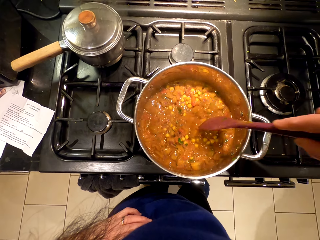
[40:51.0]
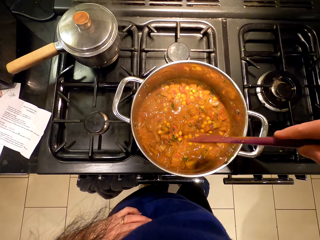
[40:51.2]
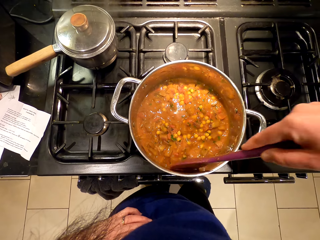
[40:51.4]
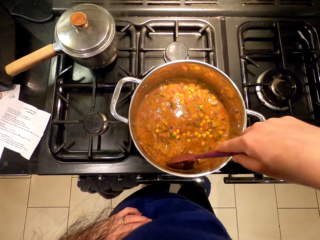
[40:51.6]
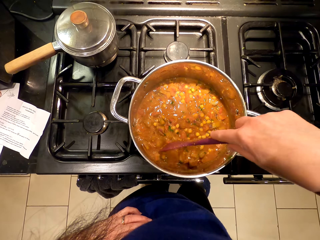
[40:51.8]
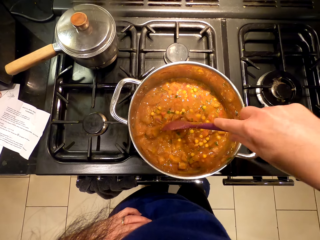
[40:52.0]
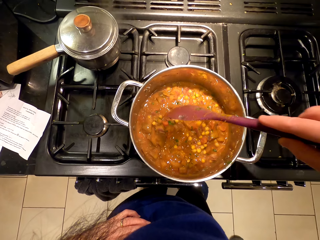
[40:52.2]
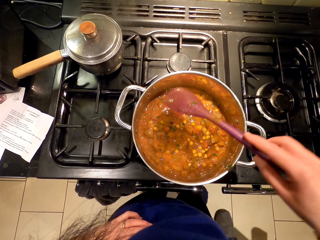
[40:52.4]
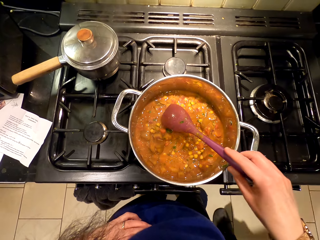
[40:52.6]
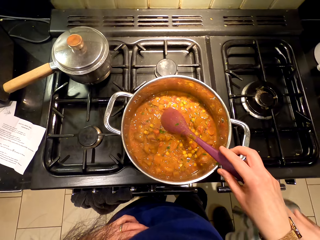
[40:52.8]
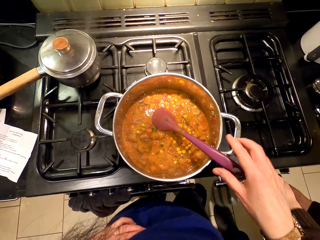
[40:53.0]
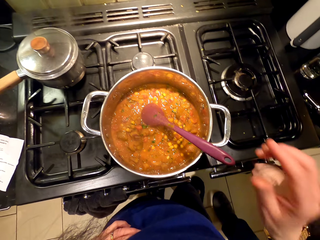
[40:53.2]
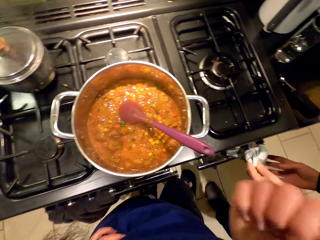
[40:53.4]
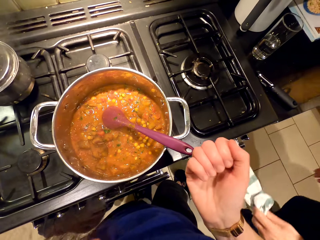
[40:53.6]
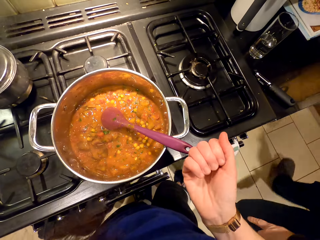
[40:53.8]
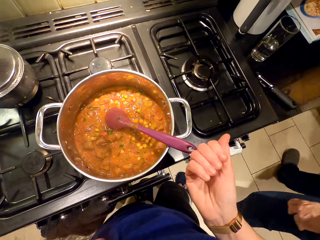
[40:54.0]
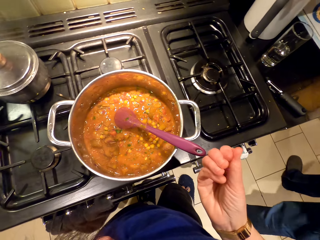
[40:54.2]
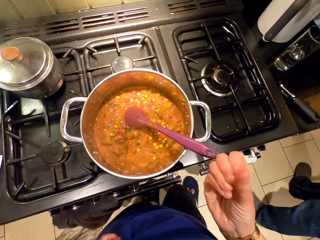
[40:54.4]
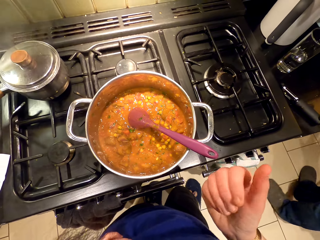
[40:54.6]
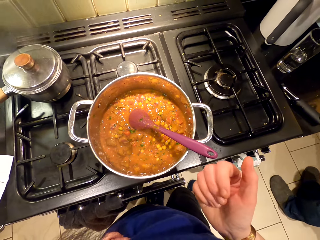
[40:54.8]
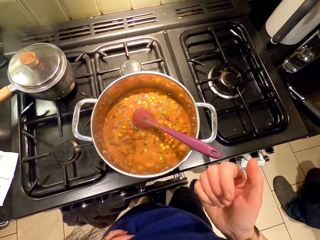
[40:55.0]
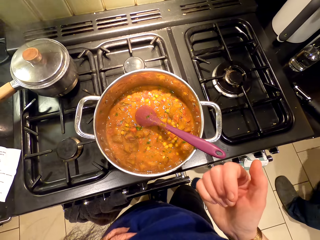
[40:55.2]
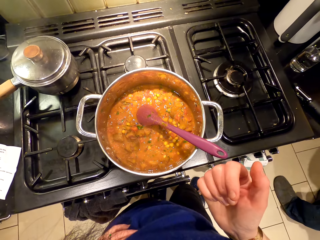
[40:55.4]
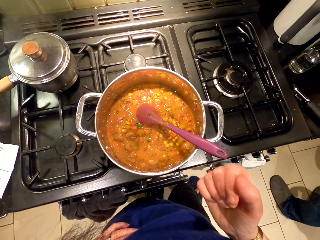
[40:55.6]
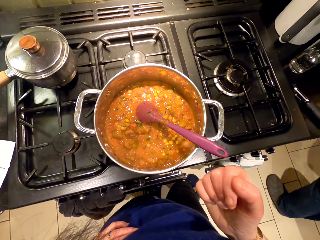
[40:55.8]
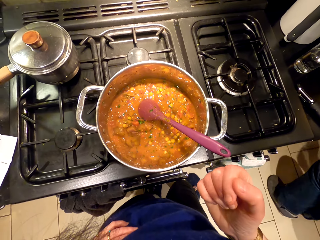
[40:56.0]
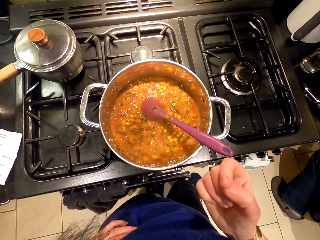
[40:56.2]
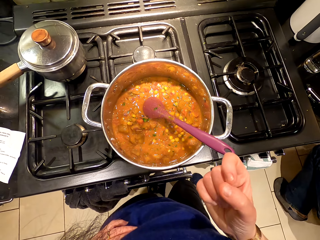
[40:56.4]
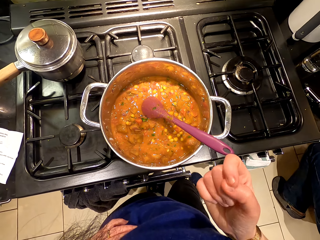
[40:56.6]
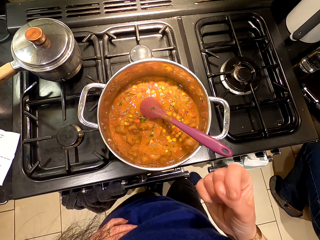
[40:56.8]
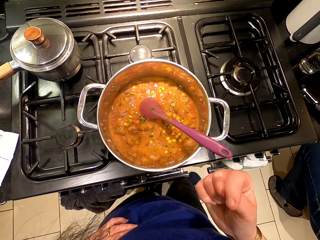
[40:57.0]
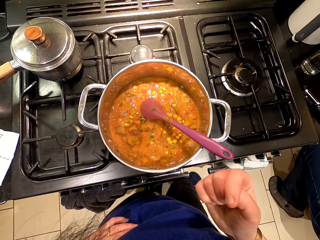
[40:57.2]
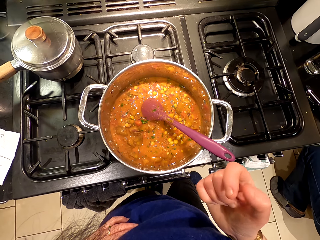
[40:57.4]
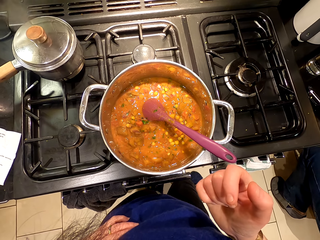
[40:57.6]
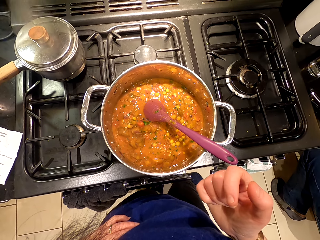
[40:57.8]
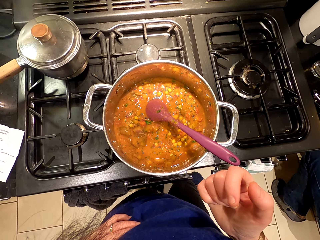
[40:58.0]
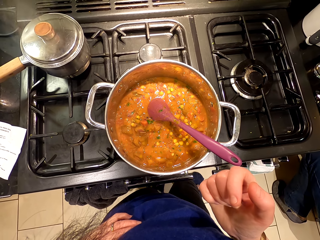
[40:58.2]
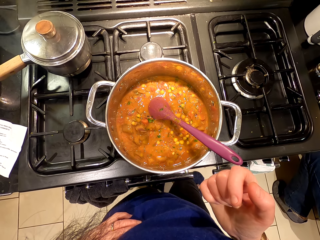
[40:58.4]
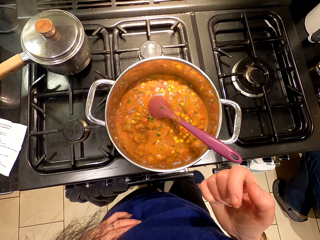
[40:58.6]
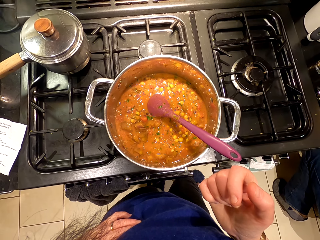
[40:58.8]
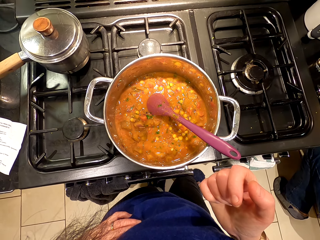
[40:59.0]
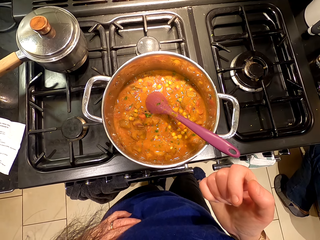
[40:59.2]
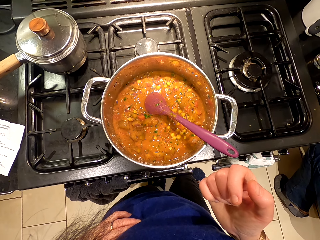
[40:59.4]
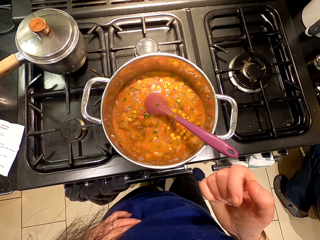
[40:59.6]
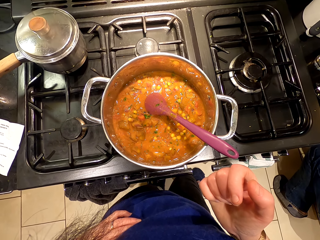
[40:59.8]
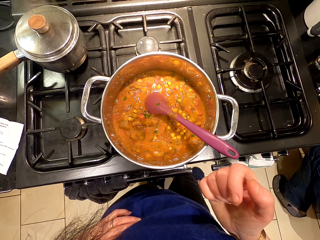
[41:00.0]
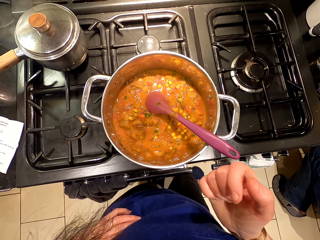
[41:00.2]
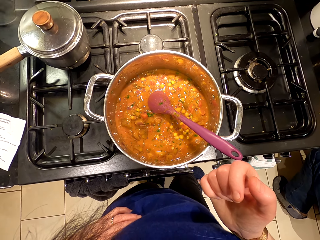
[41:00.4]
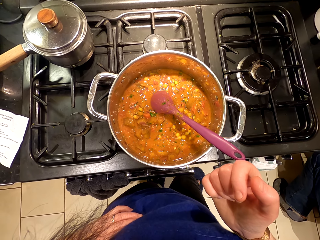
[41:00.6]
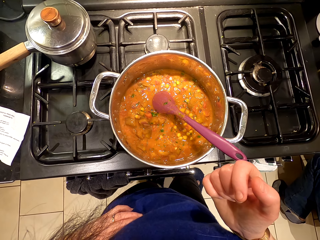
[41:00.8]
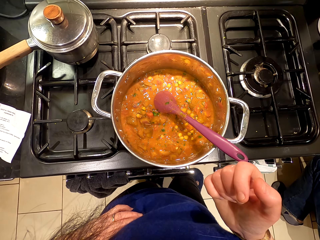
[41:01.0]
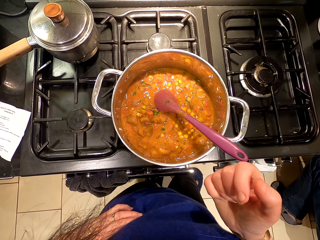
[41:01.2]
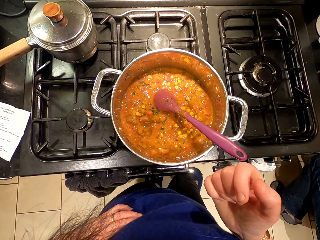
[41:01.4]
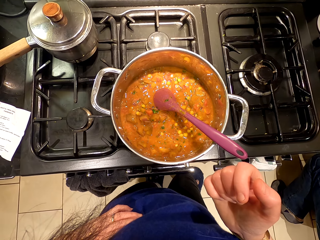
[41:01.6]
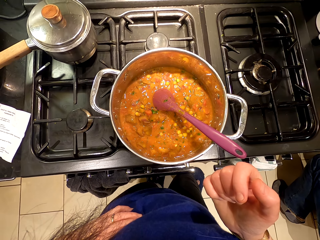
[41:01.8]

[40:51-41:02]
The camera wearer looks at her fingers. A person hangs the towel on the cabinet. The camera wearer rubs the fingers. She looks around. The person covers the cooking pot.

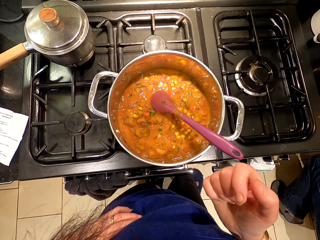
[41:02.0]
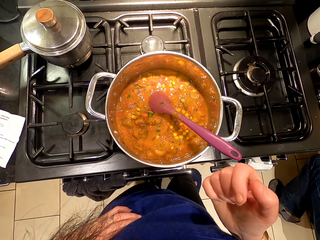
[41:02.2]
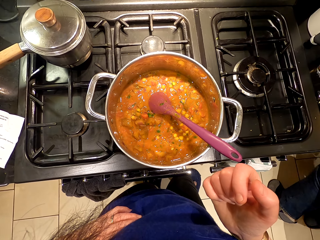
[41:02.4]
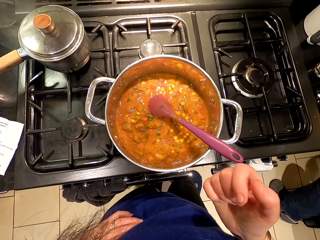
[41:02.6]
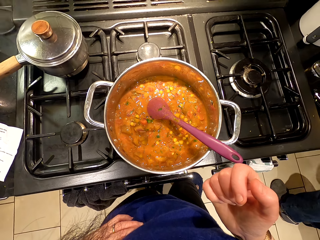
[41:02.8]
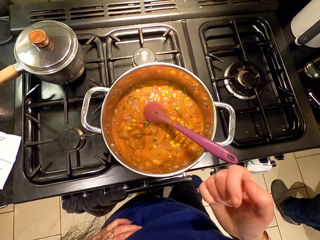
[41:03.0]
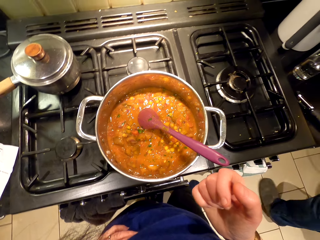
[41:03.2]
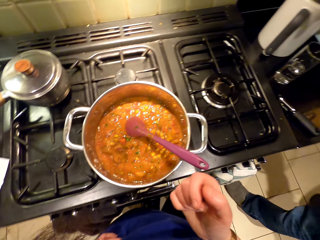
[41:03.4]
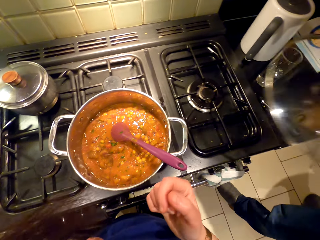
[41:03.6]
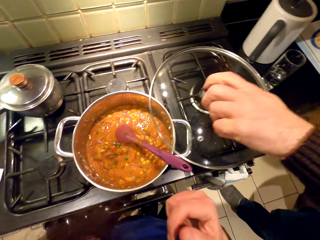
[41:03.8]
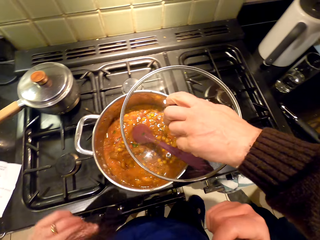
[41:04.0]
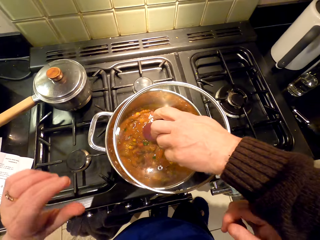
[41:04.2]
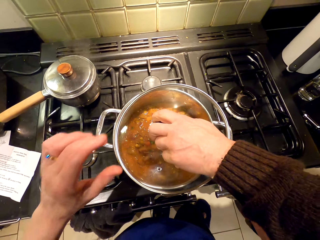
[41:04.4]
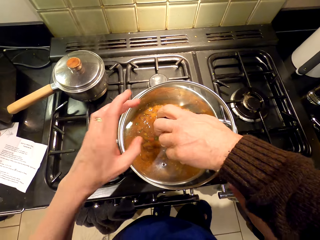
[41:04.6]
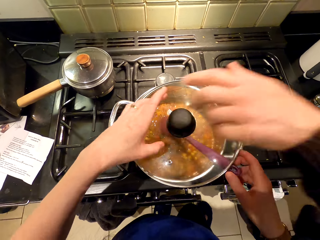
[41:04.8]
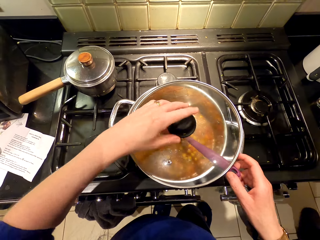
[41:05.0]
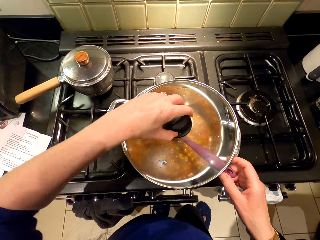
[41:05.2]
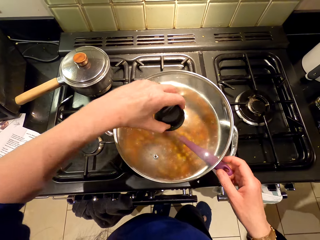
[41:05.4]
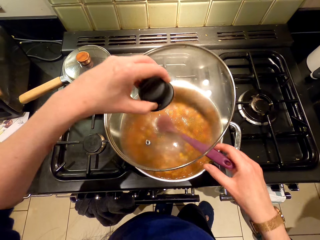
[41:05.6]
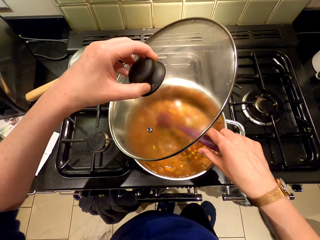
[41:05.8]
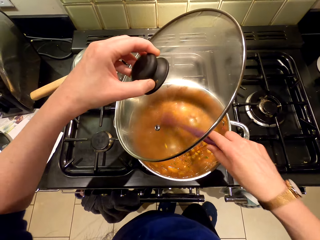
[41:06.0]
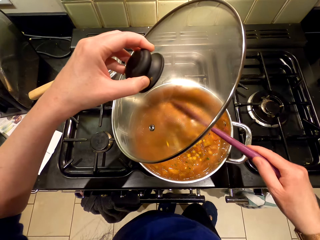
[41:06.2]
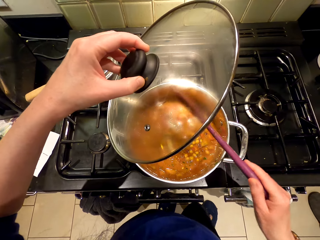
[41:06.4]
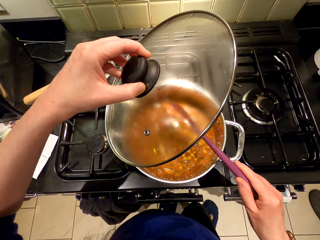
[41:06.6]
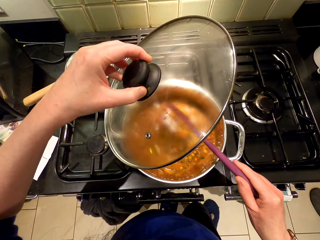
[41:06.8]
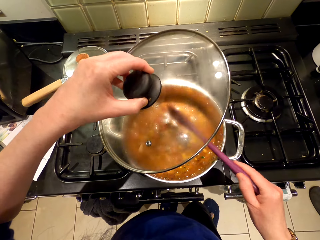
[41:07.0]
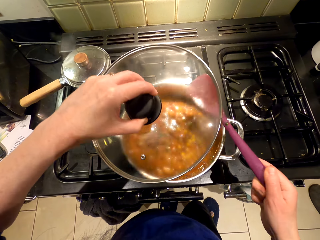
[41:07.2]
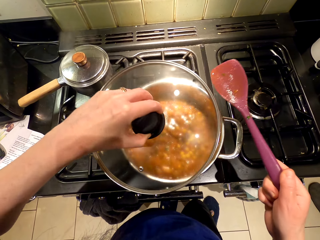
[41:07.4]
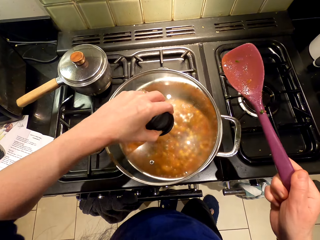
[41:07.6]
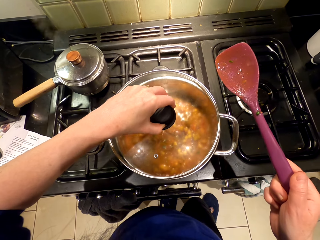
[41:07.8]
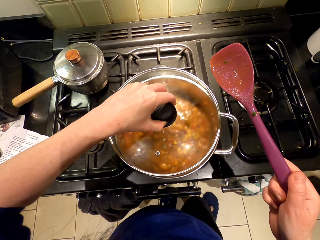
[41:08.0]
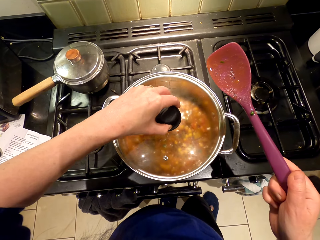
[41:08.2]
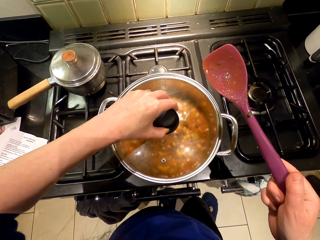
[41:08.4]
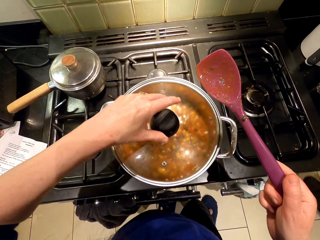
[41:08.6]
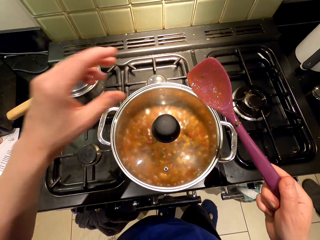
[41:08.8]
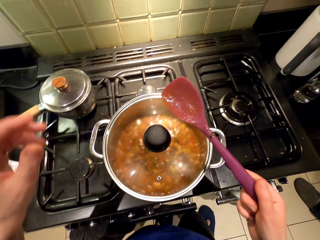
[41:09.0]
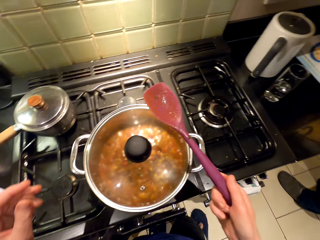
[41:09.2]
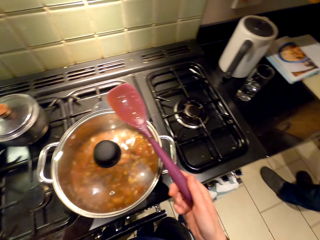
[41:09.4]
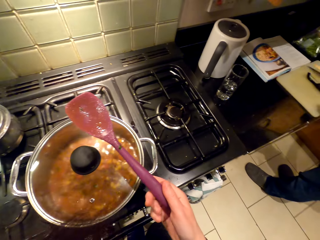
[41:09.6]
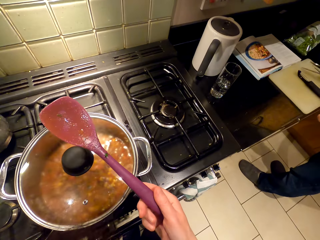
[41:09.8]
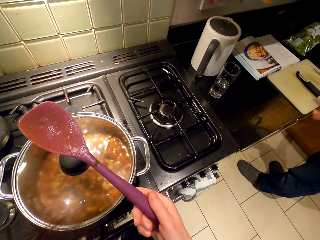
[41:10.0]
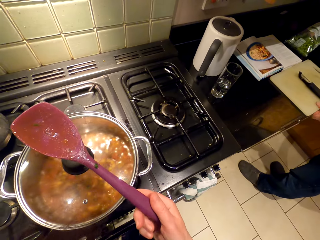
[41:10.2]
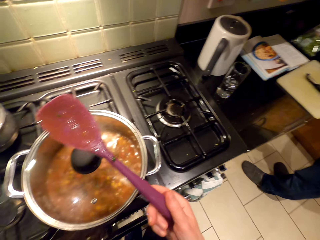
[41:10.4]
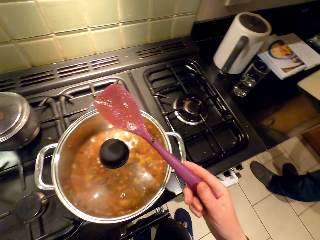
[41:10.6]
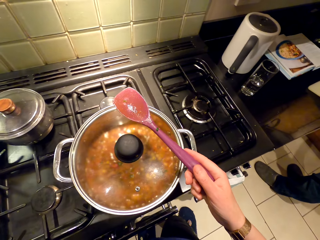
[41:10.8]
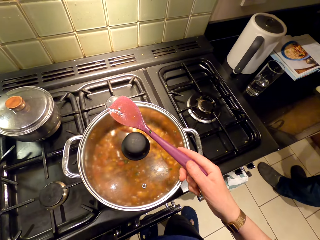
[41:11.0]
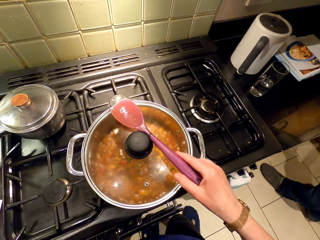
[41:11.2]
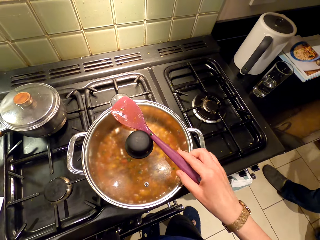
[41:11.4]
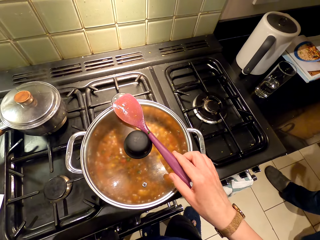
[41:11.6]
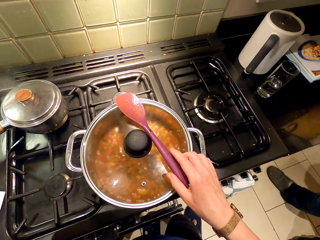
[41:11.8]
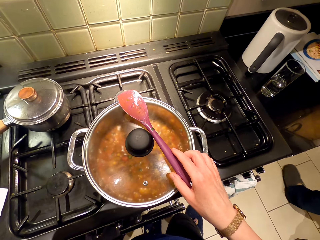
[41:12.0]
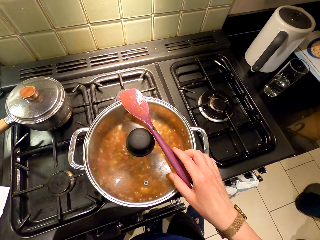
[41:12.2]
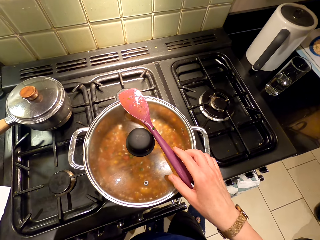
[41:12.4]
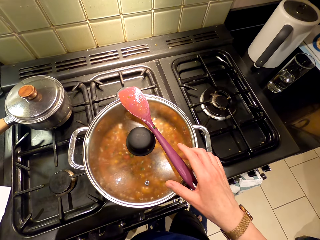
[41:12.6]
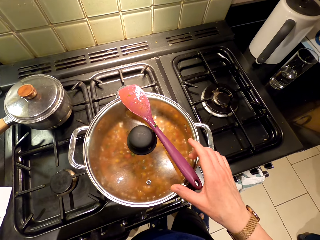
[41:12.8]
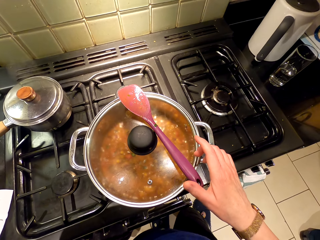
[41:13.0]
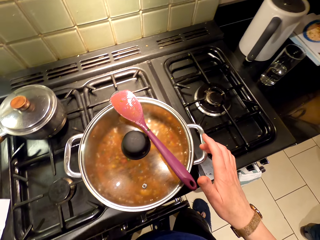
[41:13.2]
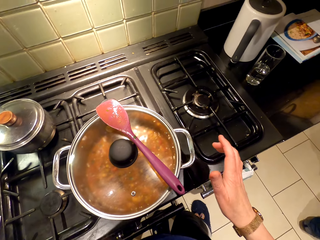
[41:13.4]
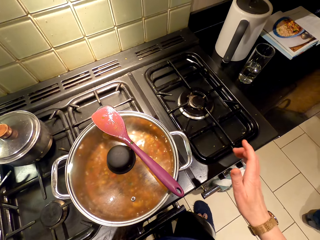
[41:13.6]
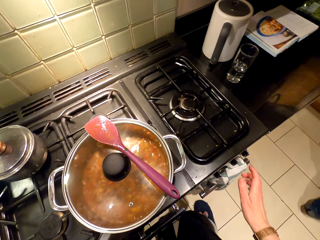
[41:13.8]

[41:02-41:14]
A person covers the cooking pot. The camera wearer removes the lid. They tap the cooking spoon or cooking stick on the cooking pot. They cover the cooking pot. They hold the cooking stick. They look around. They place the cooking stick on the cooking pot.
